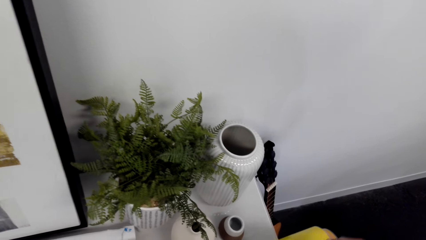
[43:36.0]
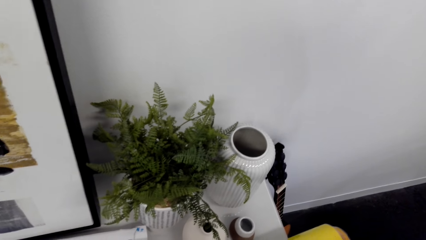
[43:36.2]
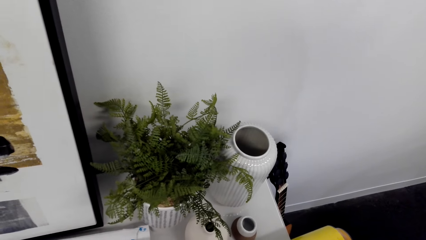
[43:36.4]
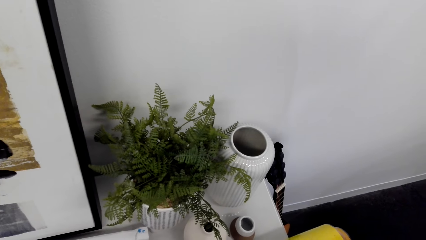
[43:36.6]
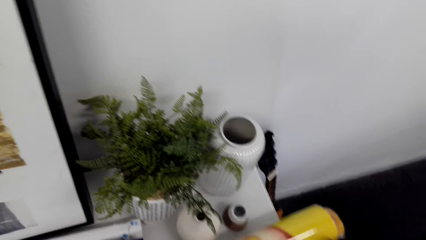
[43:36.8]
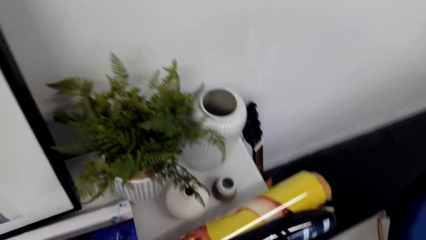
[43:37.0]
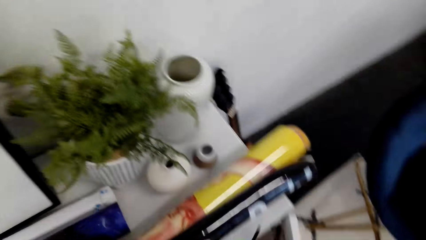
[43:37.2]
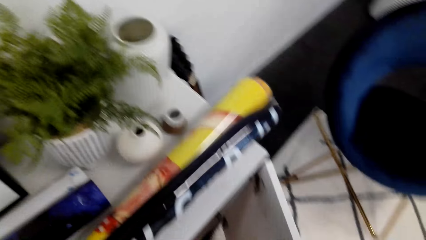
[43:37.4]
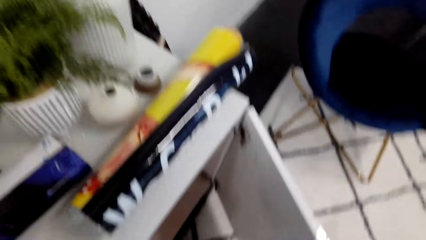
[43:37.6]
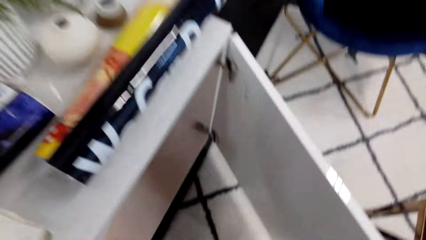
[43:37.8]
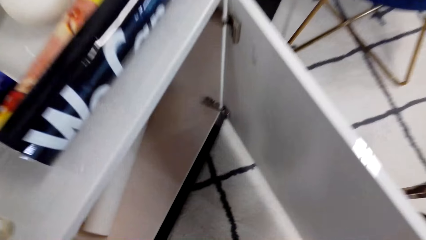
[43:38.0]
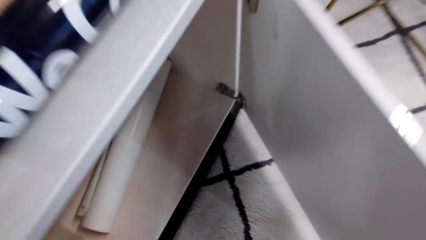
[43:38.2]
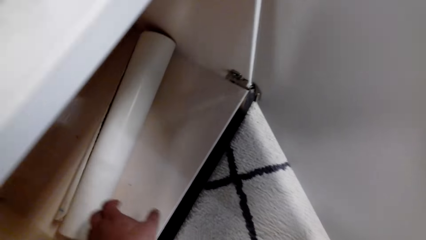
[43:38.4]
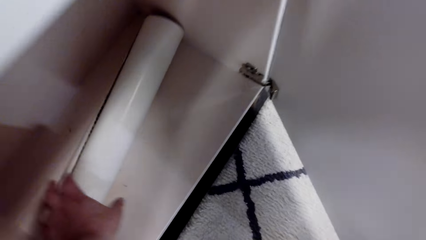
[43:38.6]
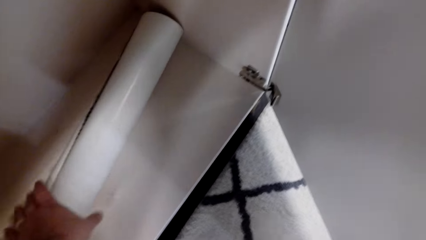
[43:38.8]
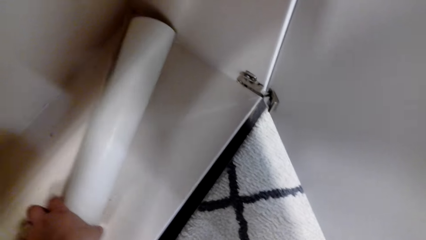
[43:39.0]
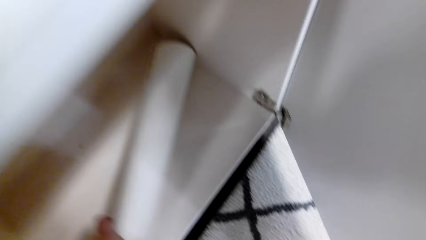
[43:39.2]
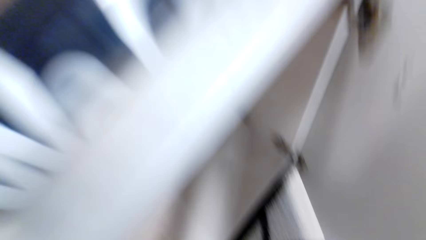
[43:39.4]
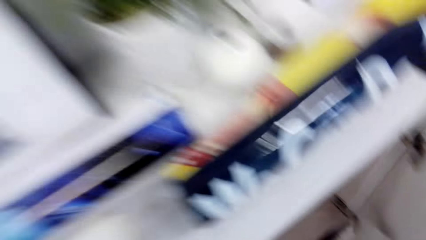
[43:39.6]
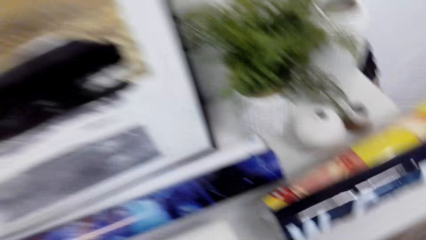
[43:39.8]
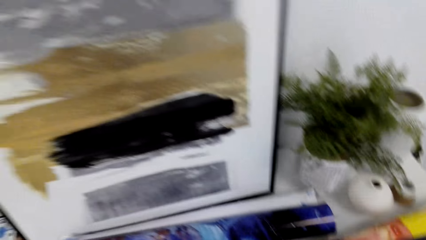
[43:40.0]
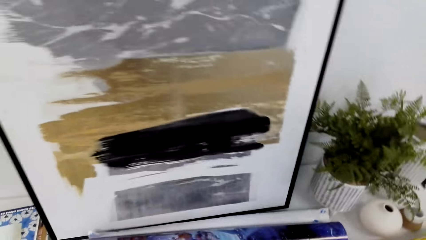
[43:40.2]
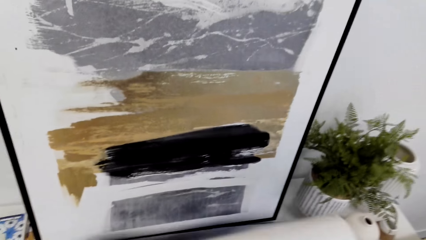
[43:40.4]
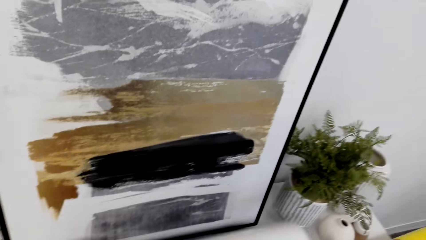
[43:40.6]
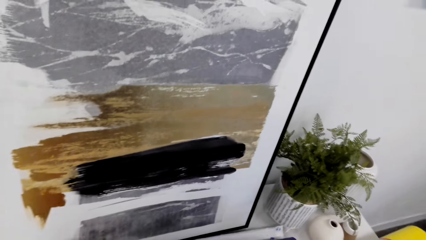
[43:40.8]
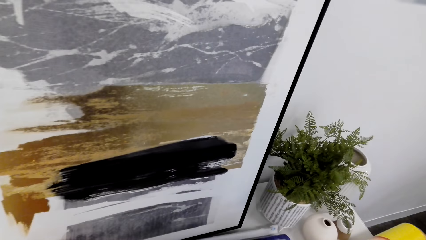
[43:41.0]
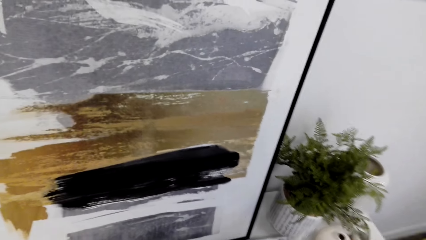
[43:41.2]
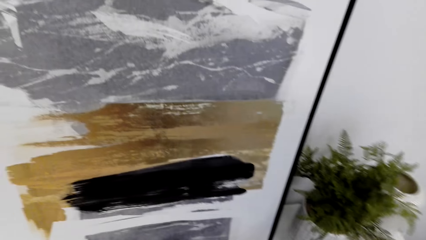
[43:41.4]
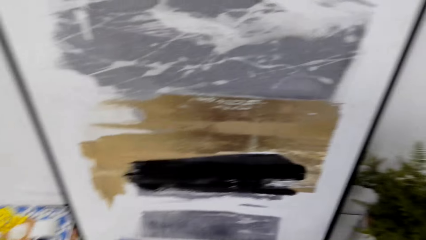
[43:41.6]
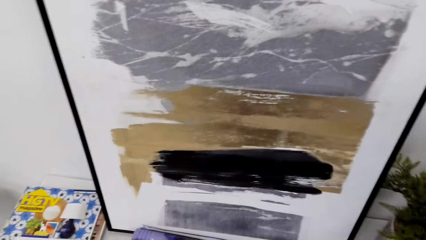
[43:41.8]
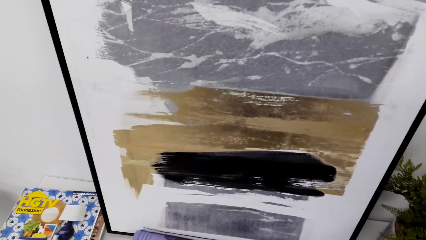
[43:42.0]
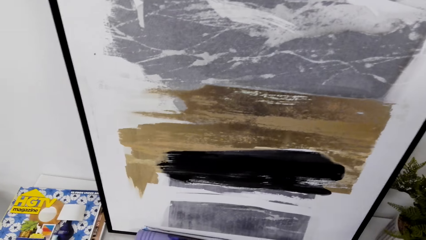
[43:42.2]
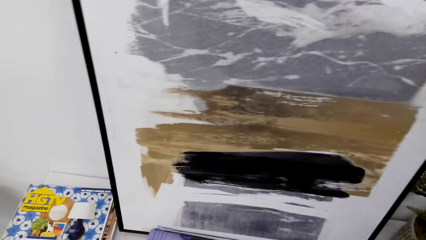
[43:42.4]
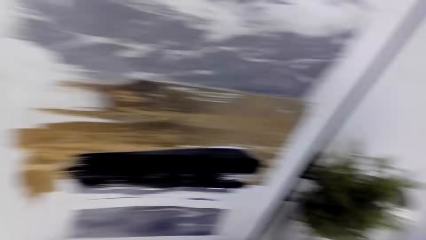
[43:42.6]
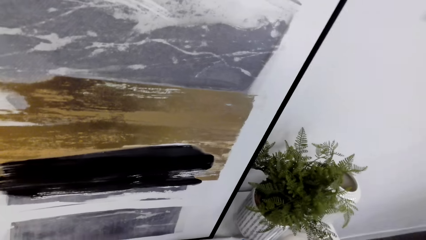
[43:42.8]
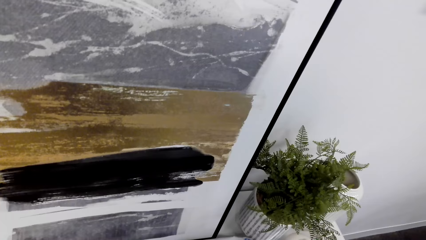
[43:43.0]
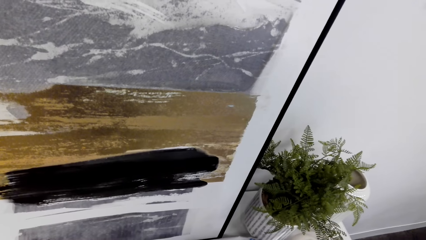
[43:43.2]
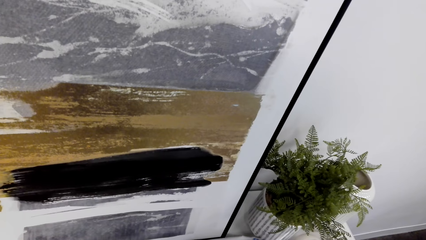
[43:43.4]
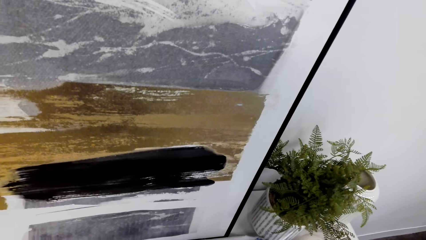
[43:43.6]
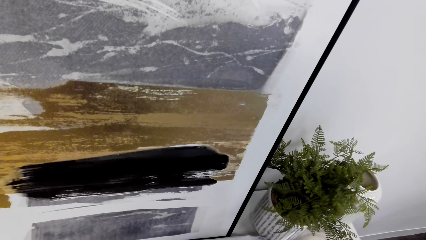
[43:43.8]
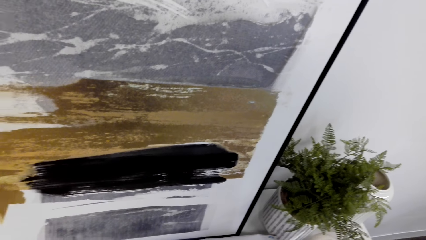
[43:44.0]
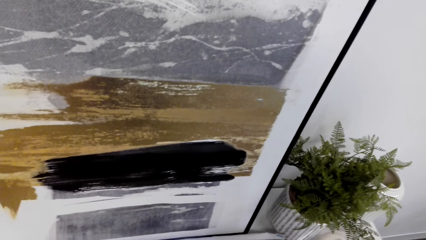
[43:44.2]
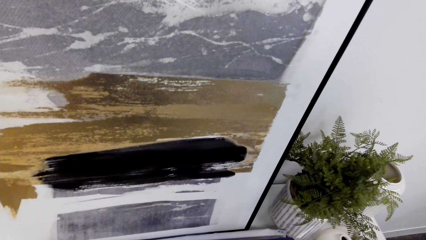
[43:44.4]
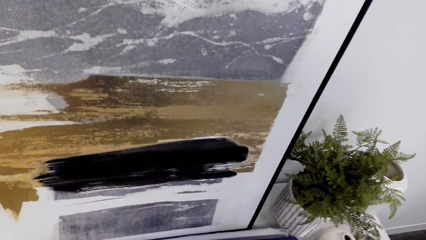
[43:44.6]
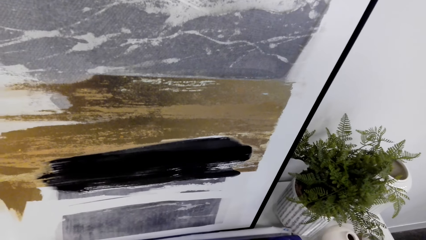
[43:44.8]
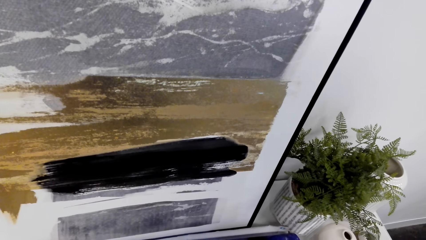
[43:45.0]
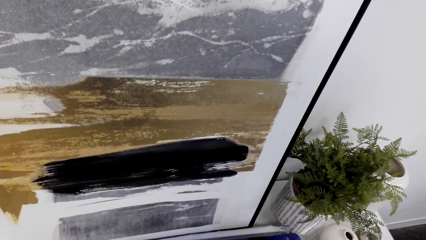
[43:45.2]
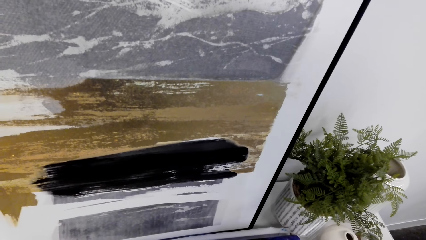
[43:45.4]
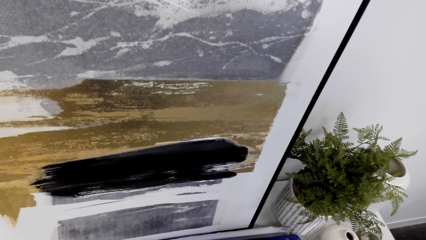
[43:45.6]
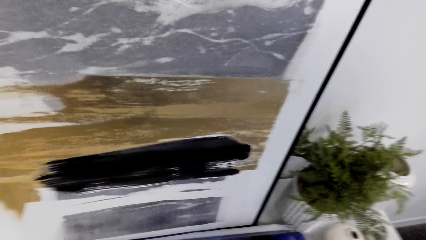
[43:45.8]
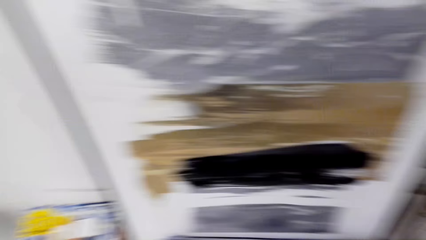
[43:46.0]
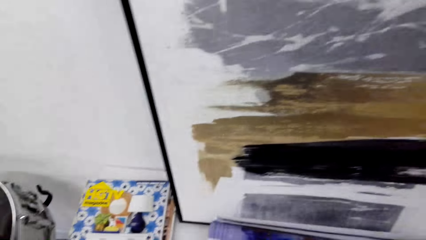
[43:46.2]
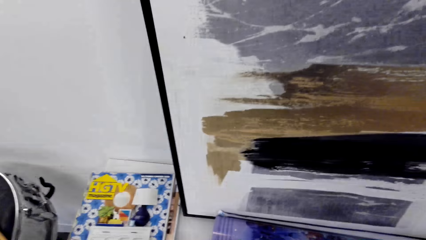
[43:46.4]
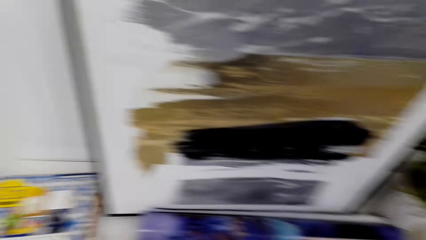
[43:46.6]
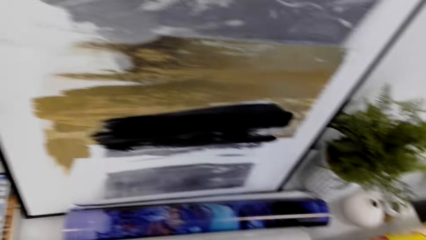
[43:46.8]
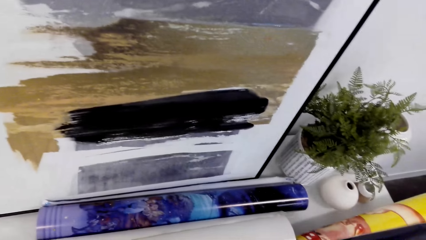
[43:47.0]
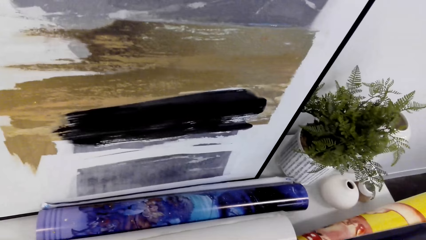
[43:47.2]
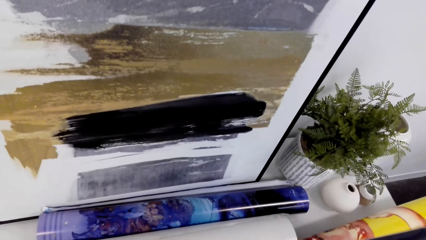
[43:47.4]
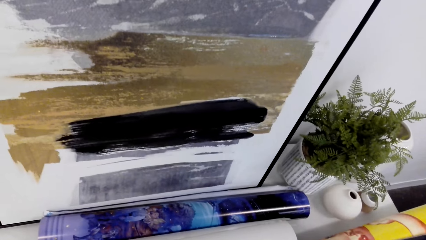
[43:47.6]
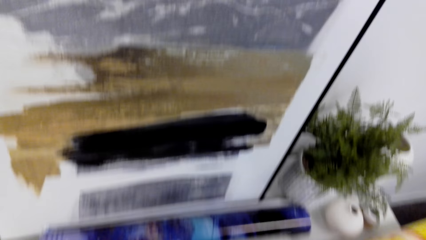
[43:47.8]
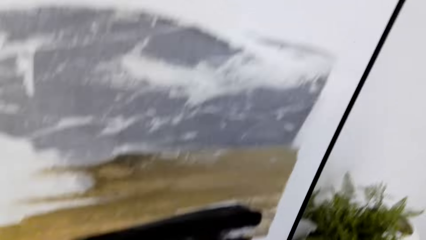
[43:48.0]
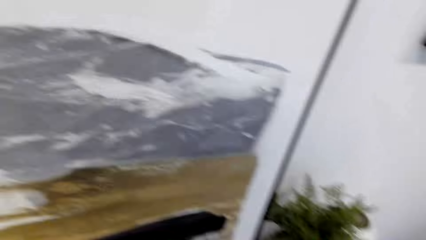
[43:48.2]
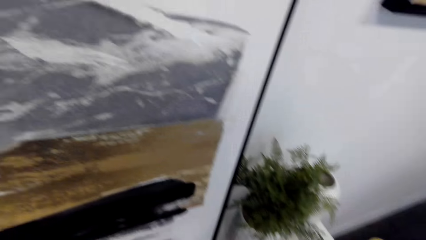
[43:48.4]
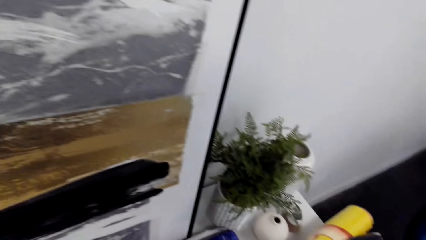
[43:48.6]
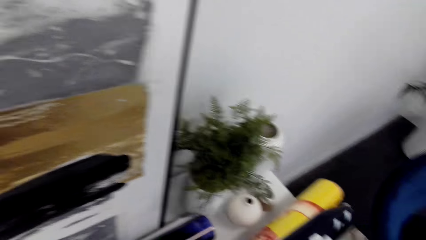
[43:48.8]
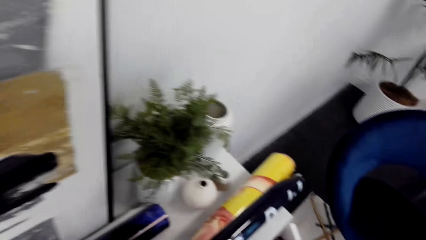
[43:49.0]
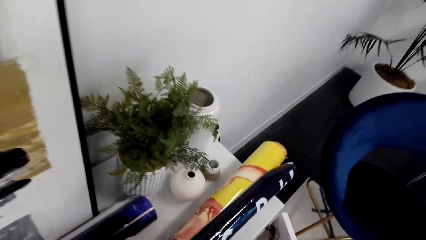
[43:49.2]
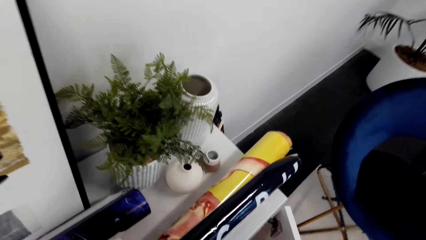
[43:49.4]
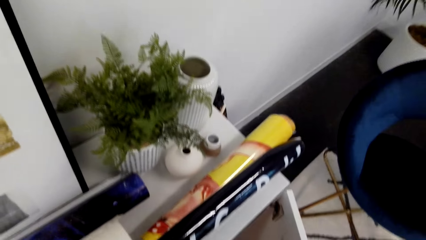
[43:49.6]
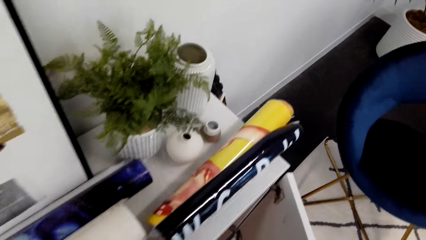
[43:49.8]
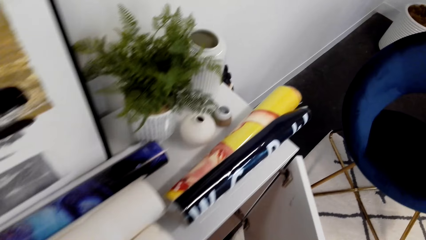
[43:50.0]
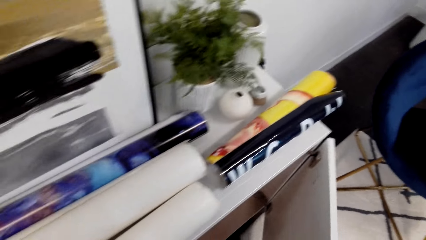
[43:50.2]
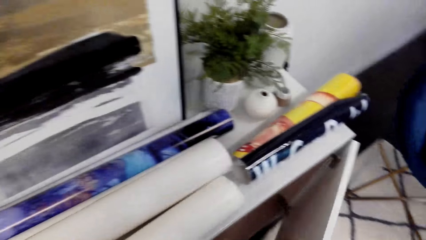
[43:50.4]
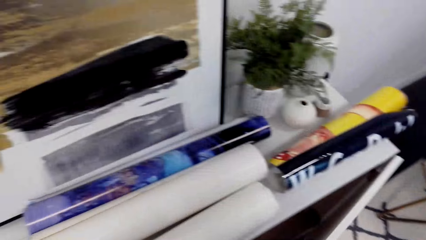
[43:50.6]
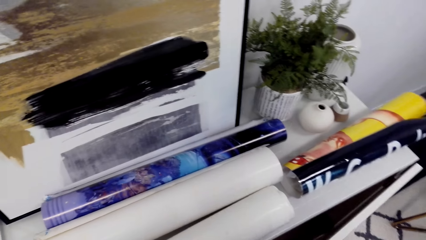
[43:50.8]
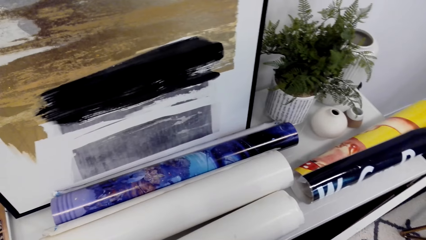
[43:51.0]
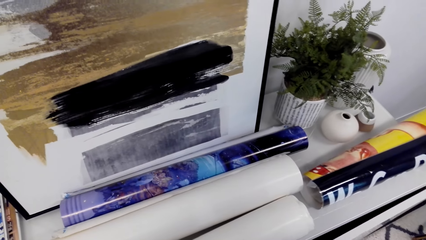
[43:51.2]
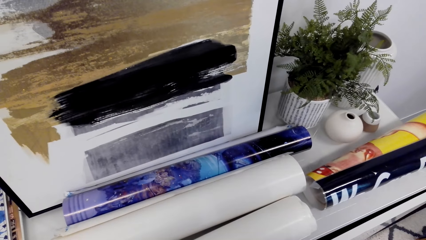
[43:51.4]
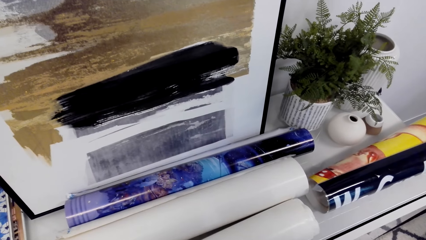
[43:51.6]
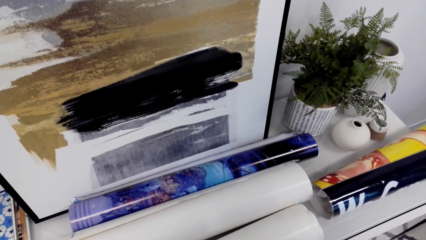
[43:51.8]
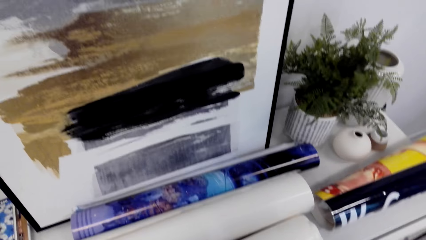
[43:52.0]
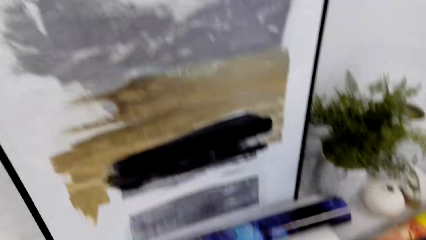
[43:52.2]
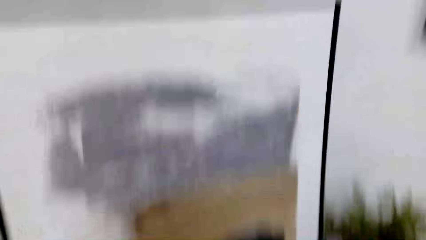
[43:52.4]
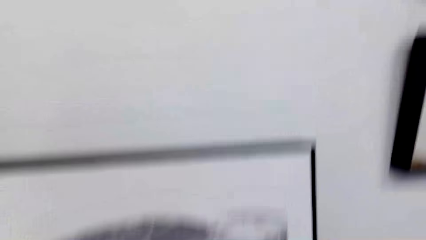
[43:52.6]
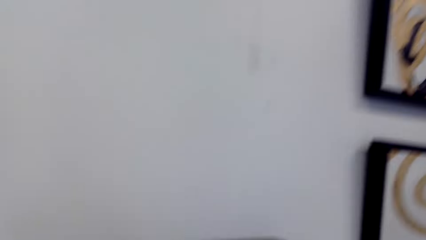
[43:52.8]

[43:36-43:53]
The camera wearer picks up the roll of paper. They close the cabinet.
